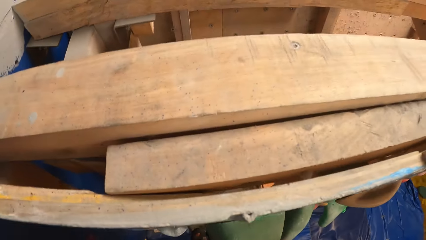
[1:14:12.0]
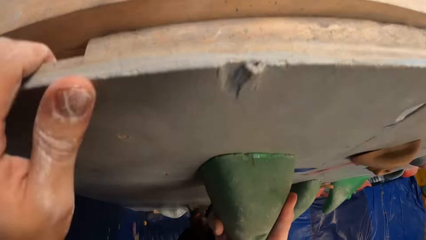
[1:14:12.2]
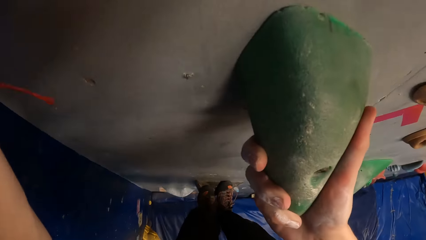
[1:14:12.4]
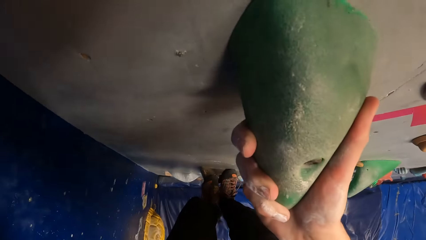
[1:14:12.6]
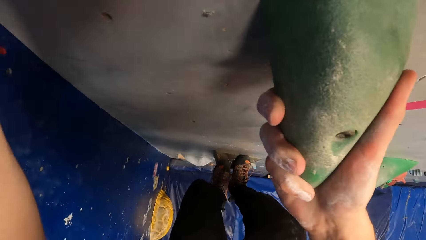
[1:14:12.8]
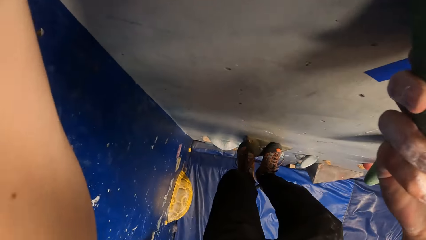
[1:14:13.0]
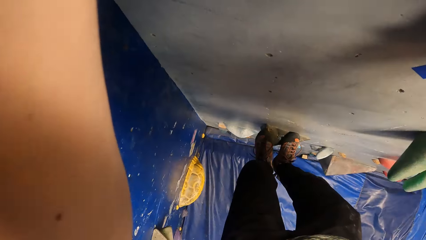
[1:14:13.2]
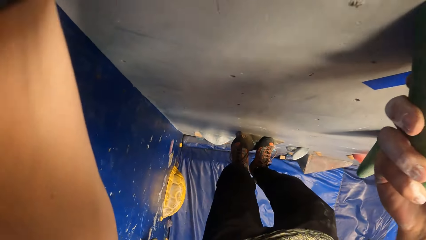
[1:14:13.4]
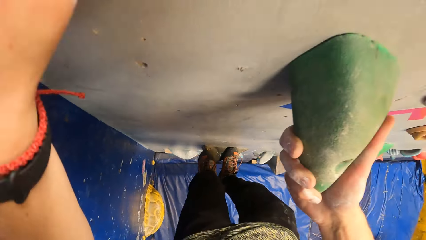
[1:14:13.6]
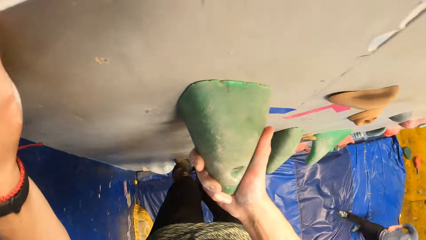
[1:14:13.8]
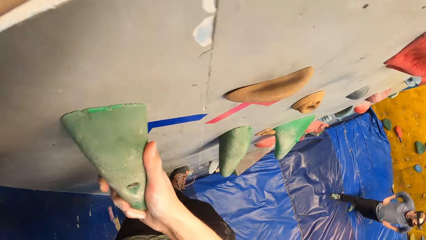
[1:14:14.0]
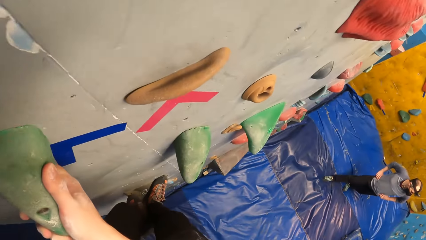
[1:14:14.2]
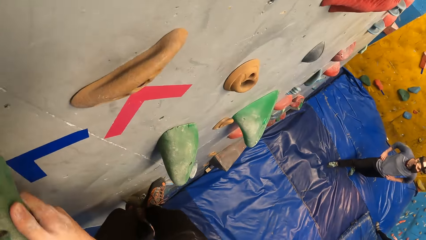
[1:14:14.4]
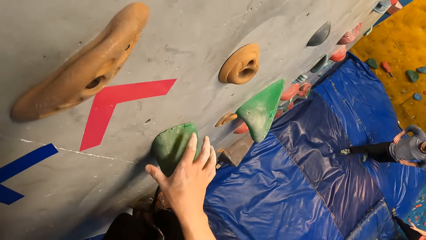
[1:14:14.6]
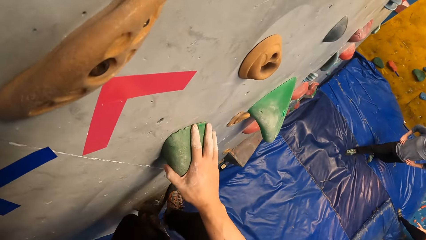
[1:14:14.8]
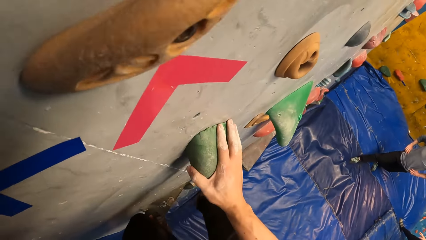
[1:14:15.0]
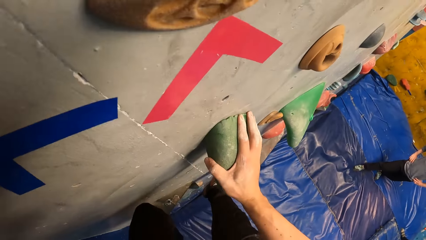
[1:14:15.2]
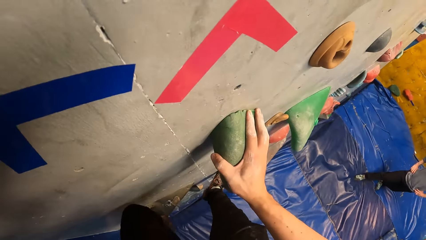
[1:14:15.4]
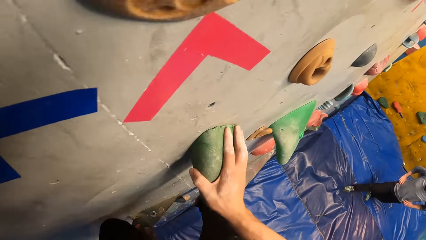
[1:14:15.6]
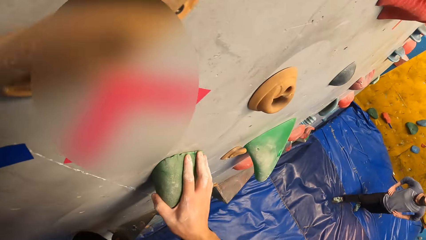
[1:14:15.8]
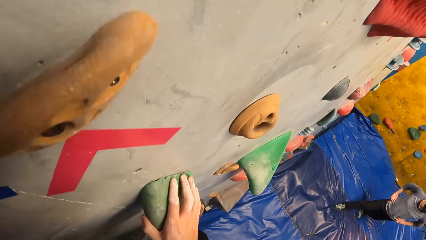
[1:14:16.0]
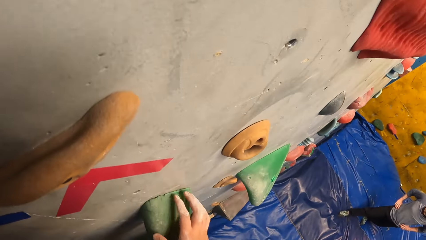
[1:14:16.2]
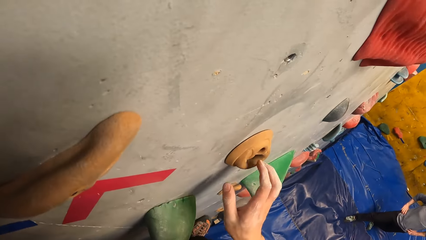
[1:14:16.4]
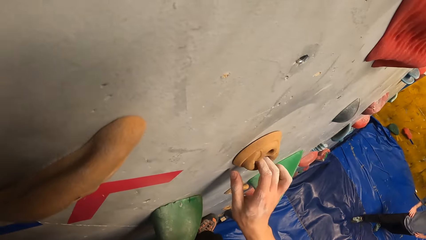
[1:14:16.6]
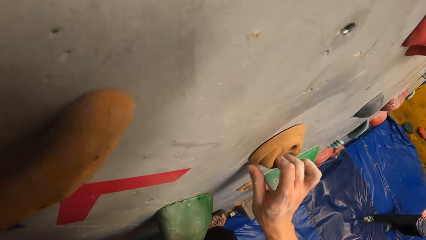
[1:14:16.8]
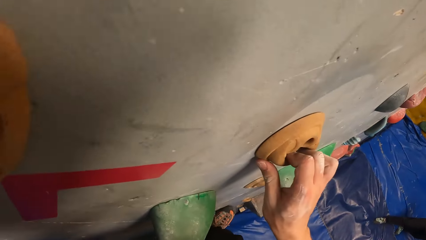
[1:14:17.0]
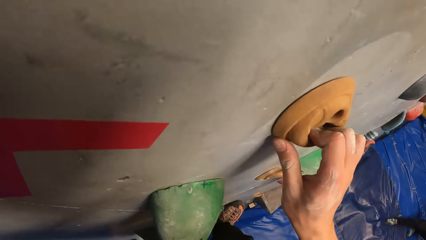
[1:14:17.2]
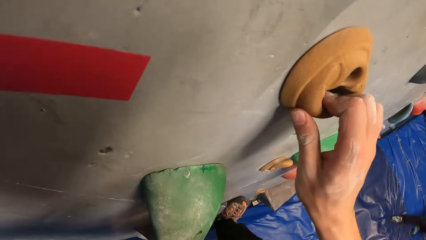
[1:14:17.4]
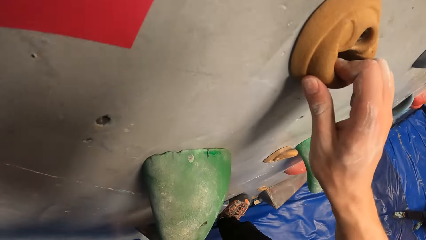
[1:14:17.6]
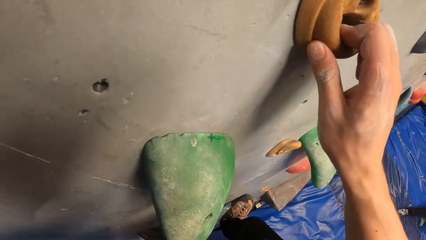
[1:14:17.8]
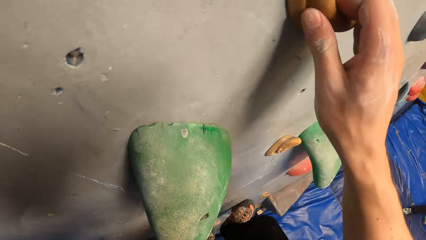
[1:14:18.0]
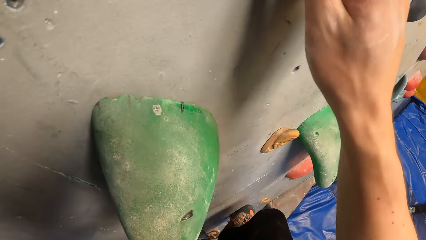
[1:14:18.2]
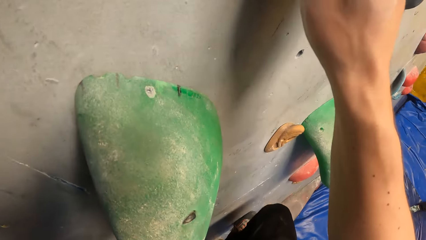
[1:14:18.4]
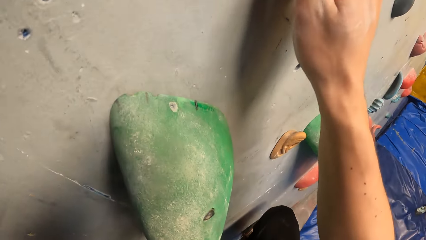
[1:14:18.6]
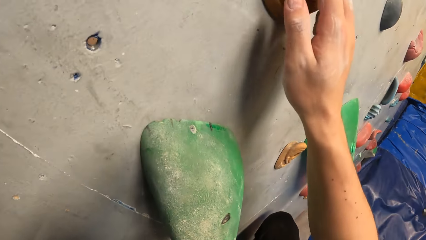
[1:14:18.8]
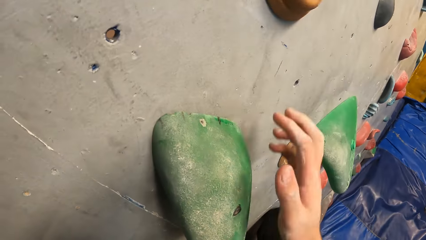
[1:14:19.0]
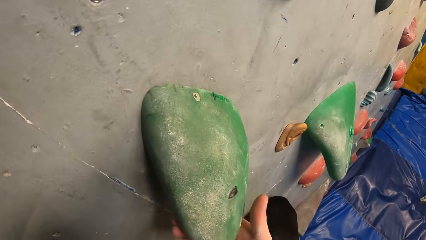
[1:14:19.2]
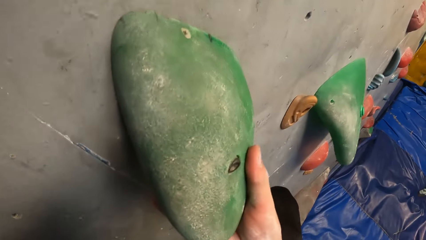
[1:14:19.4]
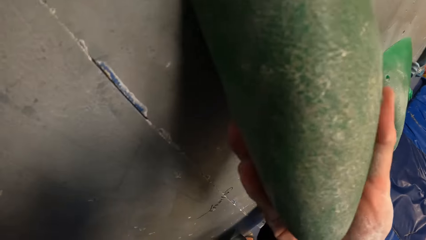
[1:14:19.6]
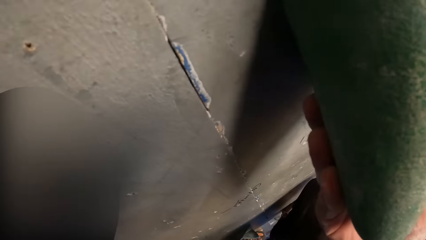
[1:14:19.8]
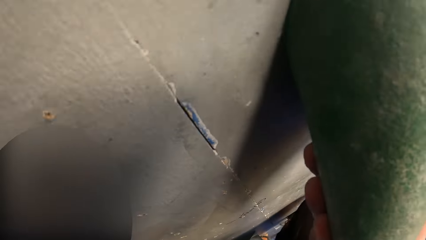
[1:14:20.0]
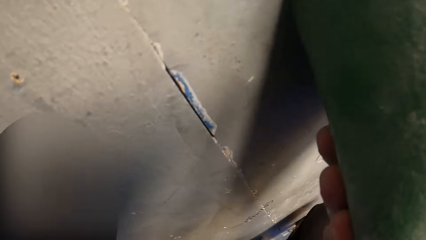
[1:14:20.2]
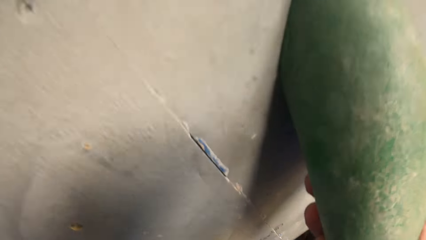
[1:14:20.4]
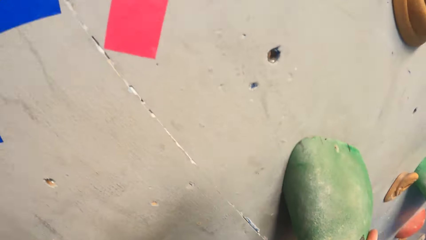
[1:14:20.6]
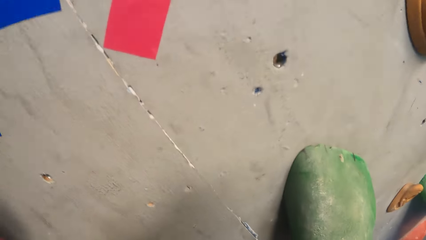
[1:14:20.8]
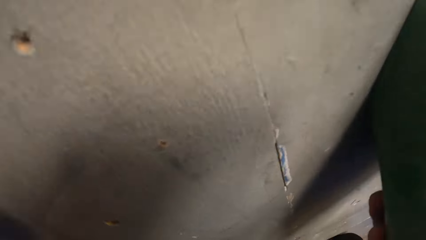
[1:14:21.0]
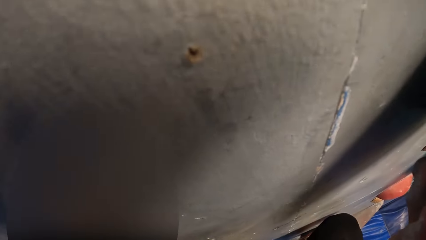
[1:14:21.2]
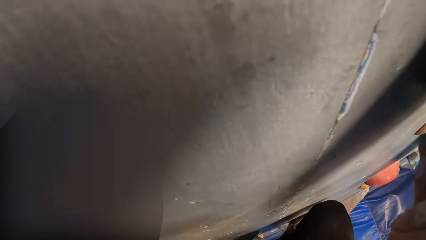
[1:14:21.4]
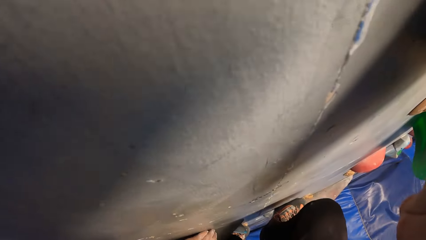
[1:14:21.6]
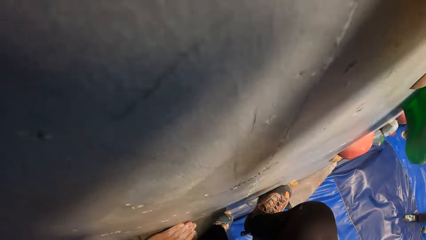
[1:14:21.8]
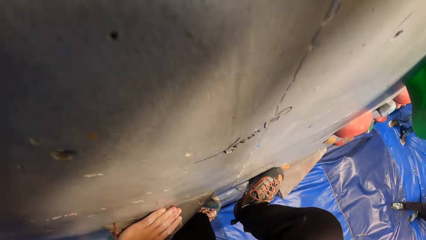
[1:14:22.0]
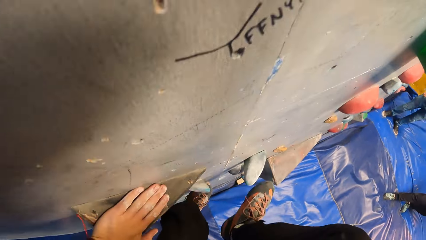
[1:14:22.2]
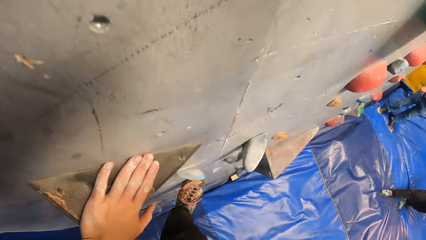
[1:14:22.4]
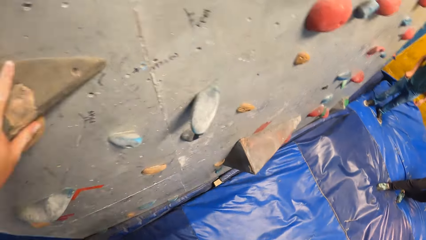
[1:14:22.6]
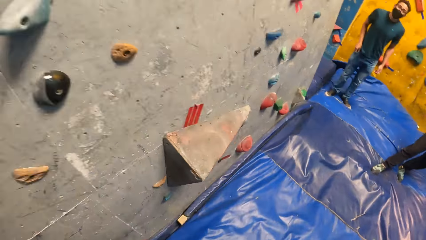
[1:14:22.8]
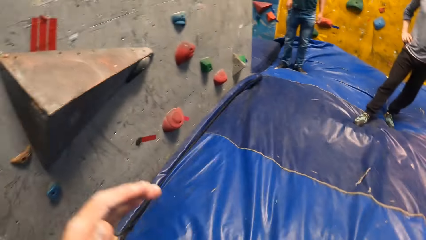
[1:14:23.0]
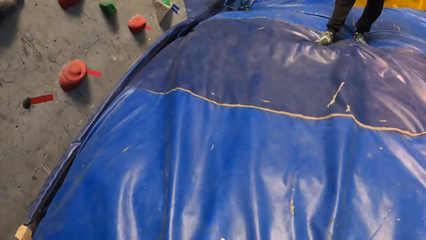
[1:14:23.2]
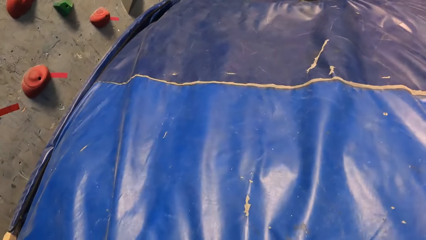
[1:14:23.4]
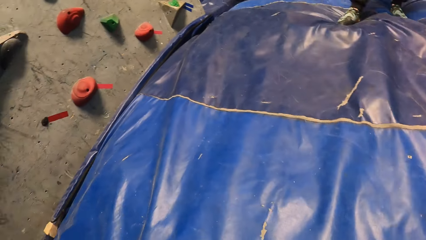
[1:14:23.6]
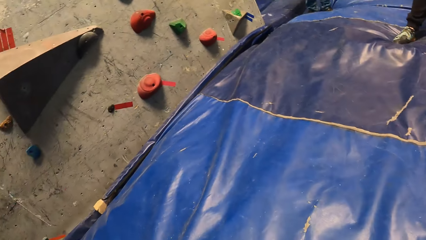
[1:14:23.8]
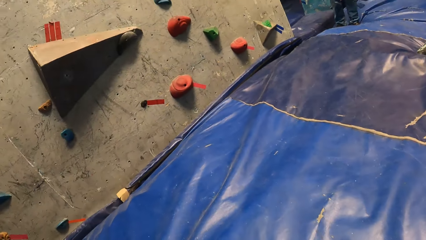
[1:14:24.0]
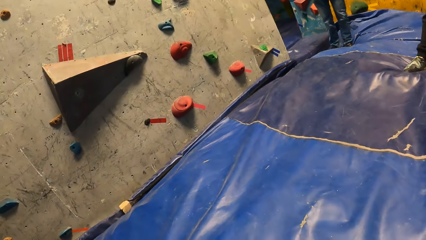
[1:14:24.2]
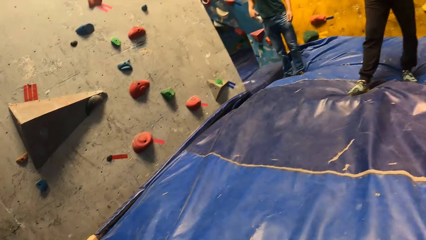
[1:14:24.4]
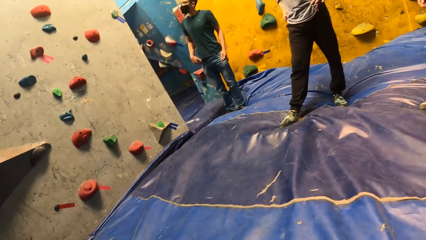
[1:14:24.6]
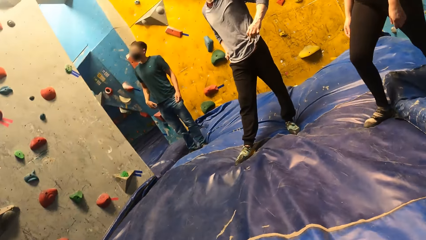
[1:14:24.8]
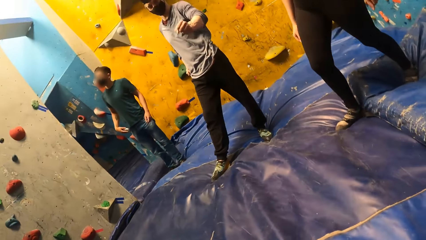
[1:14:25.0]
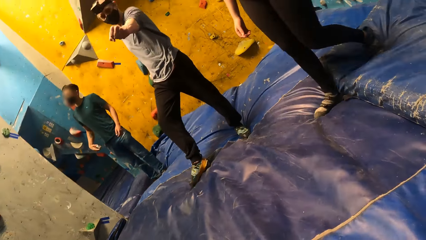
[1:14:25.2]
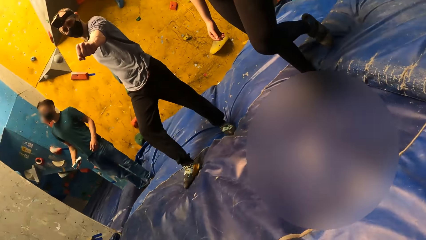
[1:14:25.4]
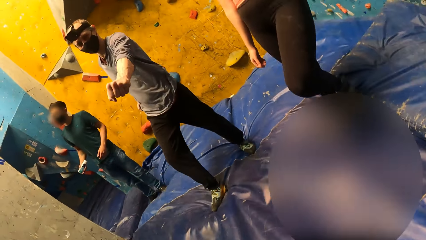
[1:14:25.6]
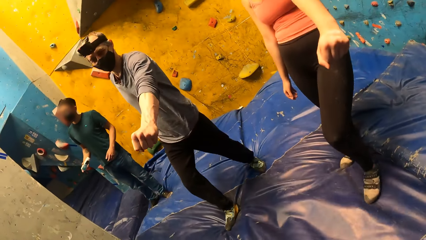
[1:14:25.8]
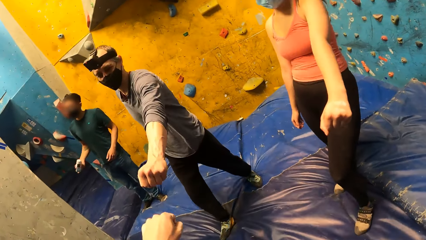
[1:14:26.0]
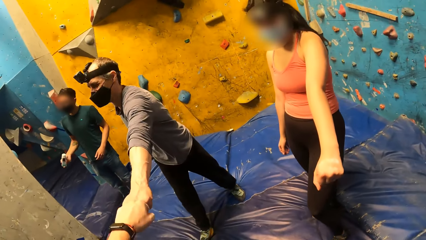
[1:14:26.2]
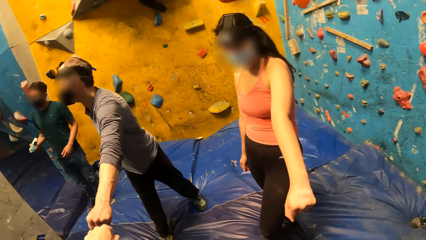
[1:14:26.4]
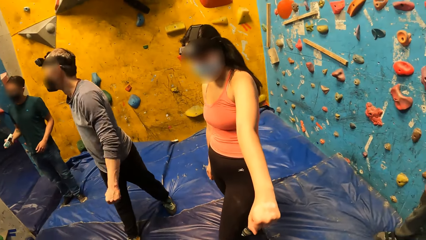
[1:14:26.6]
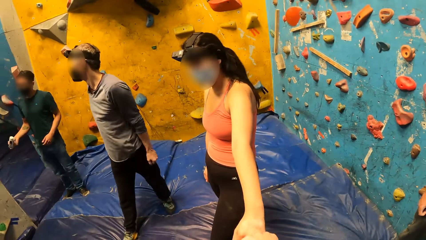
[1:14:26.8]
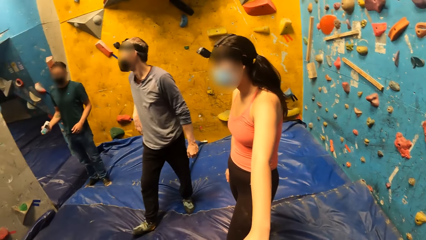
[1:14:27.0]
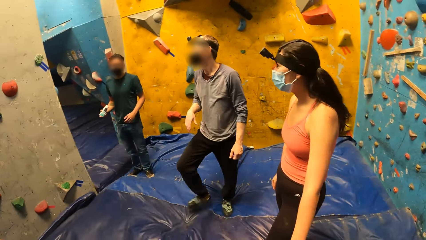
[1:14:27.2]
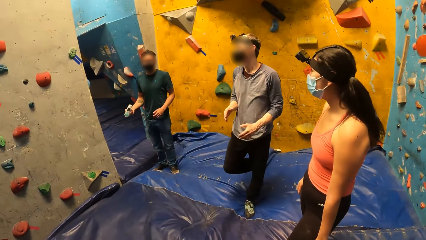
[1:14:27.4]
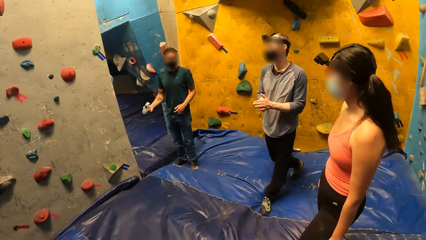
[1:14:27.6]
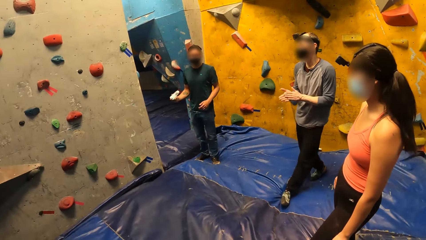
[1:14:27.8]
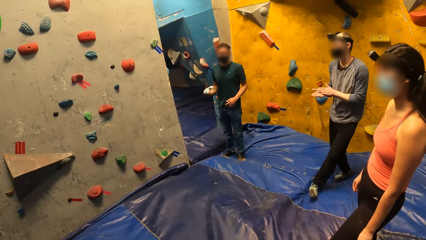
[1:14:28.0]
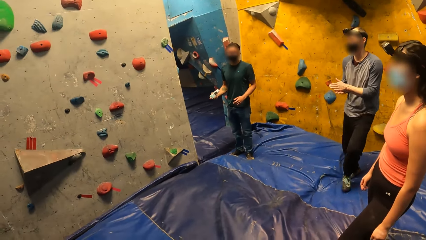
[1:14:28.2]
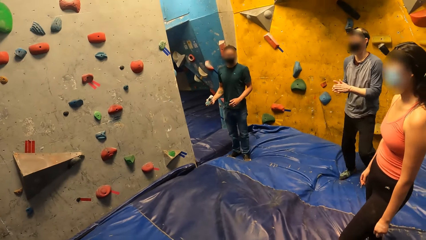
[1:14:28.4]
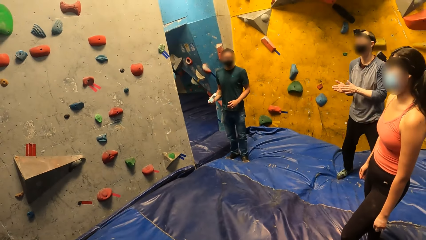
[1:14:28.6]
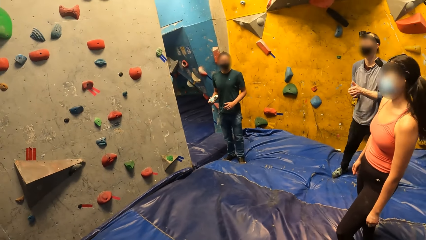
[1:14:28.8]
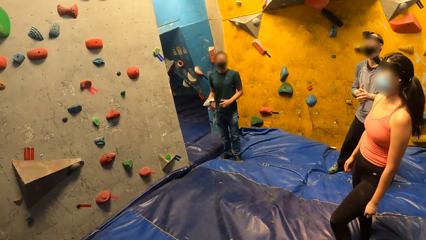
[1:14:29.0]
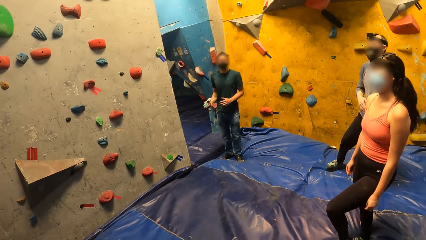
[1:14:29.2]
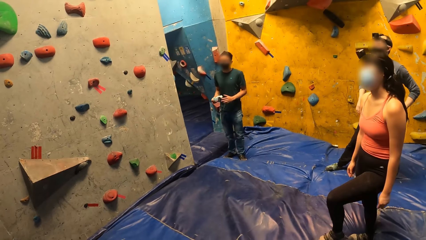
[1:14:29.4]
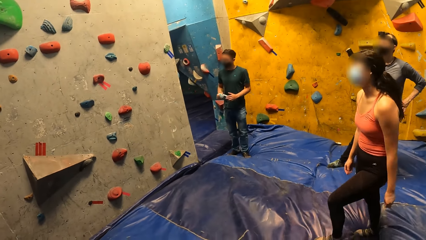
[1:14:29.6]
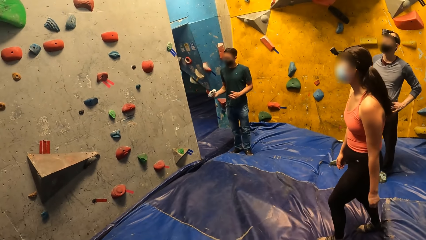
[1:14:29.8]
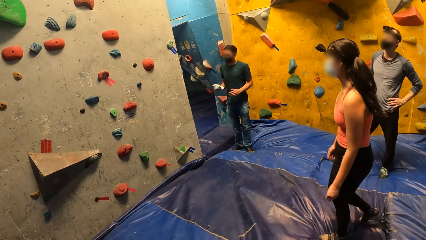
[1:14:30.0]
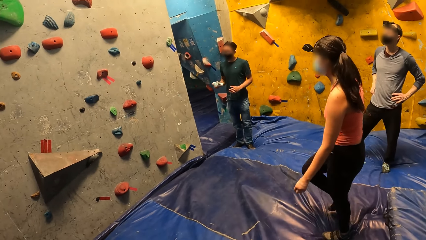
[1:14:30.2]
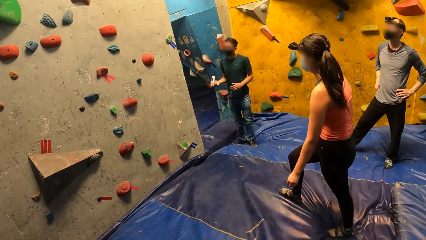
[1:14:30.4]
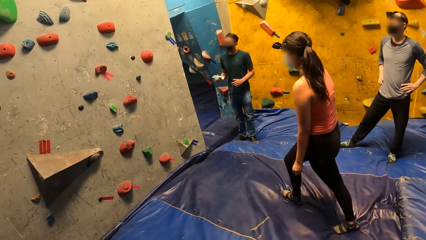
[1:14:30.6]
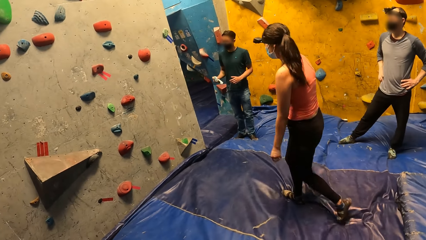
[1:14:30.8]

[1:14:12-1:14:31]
The camera wearer holds the holder. He jumps down from the wall. He walks around. He hits his right knuckles with a man's left knuckles. He hits his right knuckles with a woman's left knuckles.
